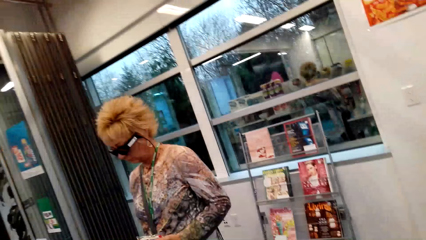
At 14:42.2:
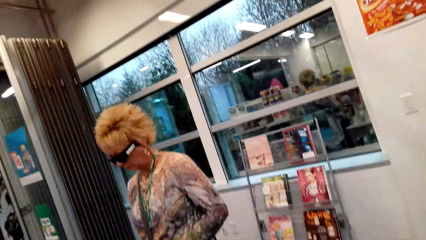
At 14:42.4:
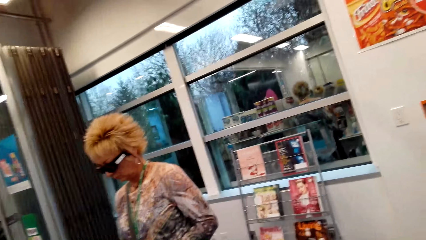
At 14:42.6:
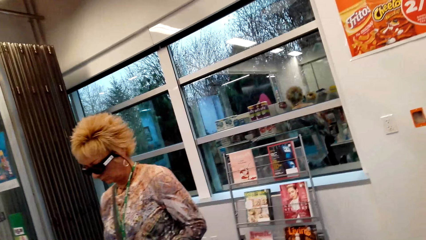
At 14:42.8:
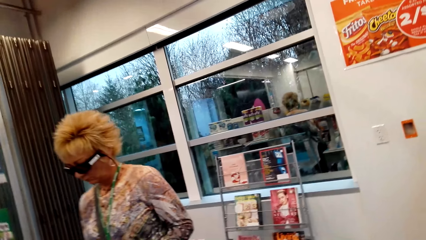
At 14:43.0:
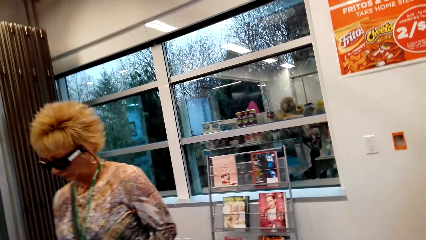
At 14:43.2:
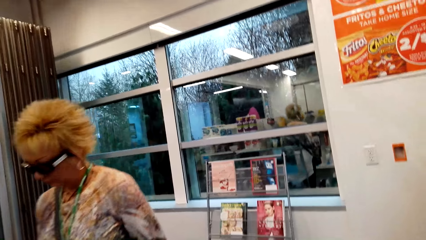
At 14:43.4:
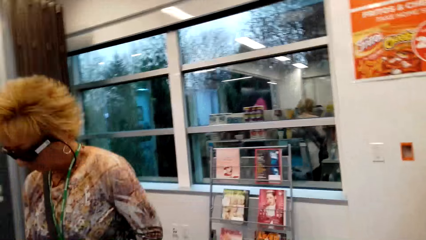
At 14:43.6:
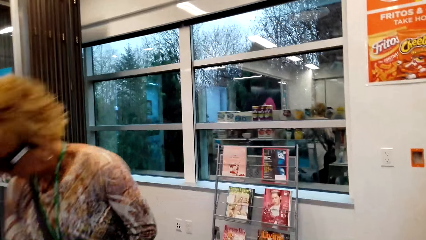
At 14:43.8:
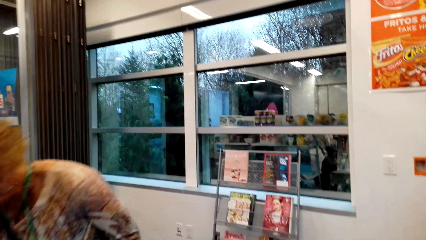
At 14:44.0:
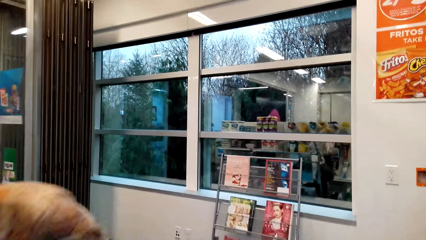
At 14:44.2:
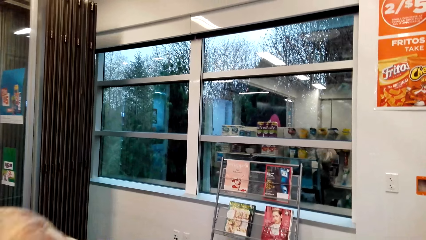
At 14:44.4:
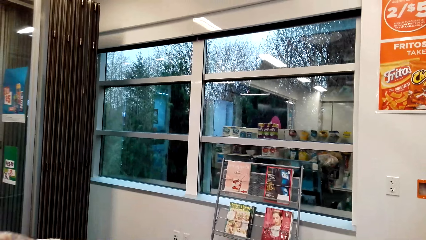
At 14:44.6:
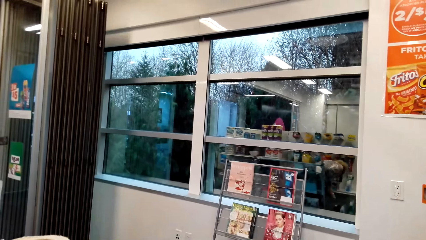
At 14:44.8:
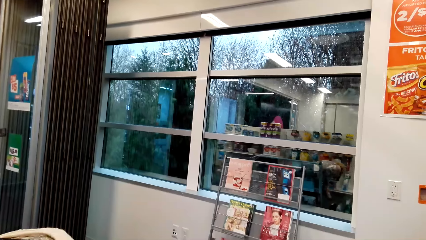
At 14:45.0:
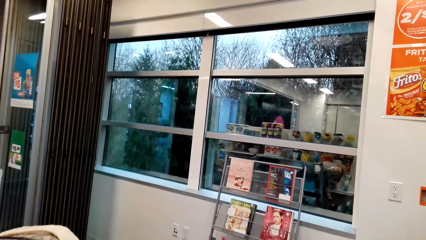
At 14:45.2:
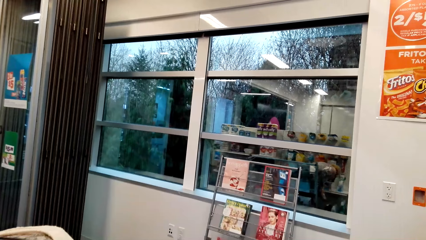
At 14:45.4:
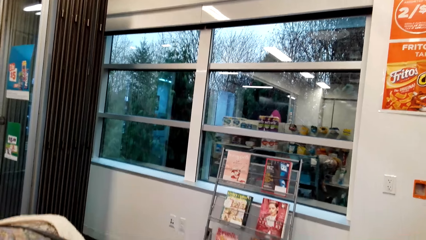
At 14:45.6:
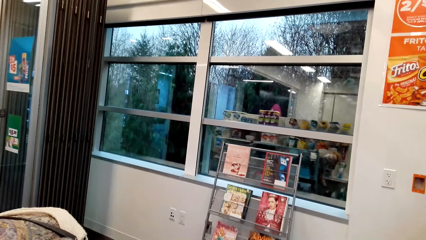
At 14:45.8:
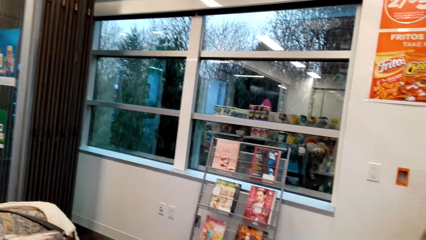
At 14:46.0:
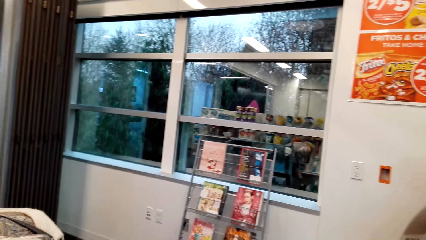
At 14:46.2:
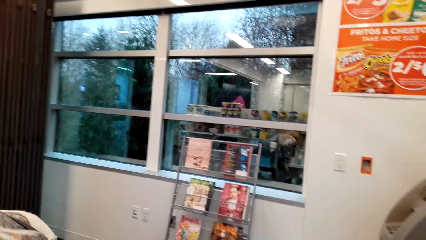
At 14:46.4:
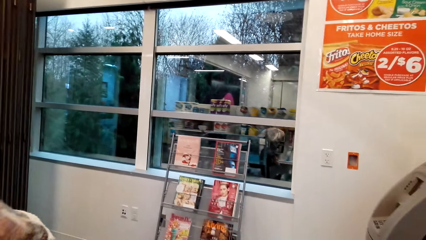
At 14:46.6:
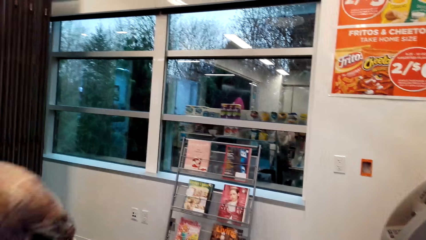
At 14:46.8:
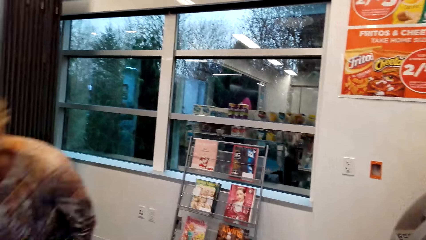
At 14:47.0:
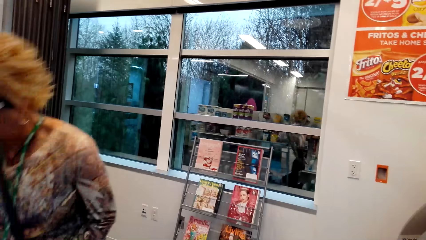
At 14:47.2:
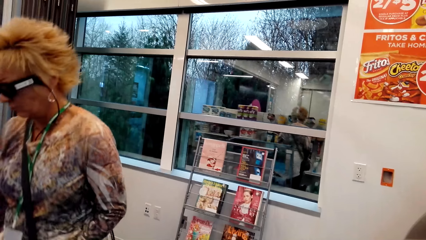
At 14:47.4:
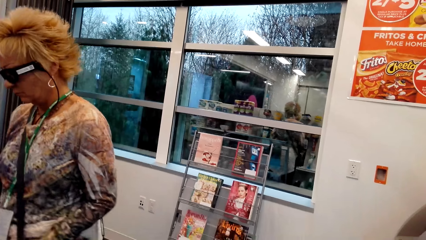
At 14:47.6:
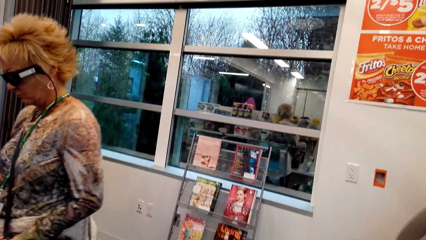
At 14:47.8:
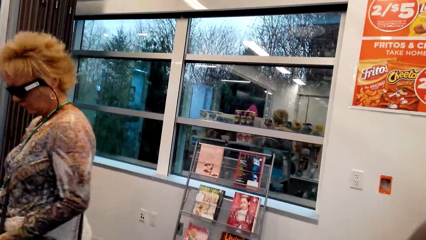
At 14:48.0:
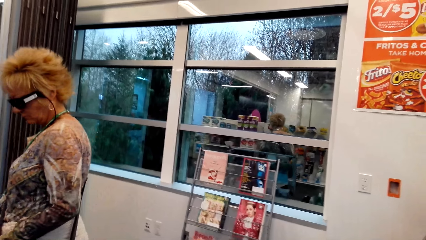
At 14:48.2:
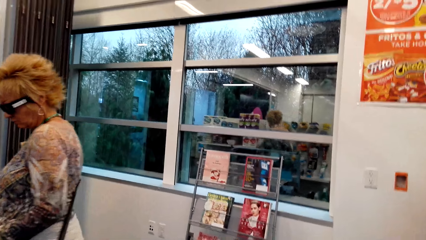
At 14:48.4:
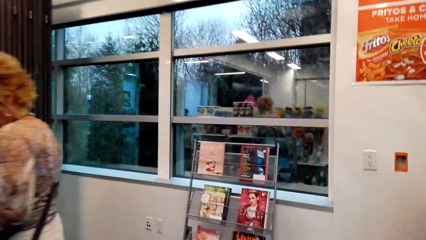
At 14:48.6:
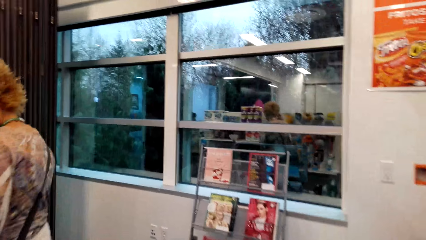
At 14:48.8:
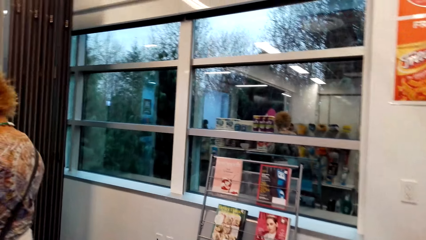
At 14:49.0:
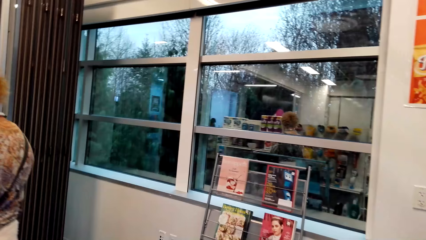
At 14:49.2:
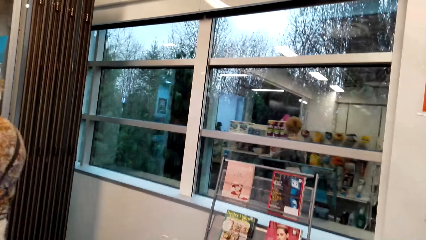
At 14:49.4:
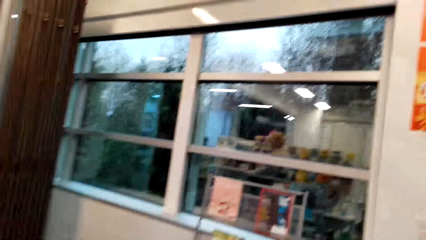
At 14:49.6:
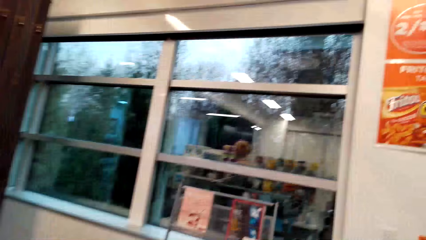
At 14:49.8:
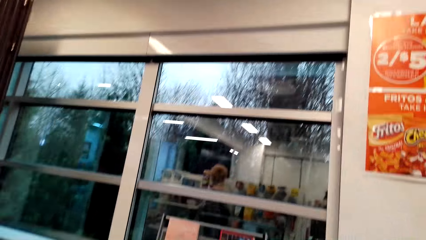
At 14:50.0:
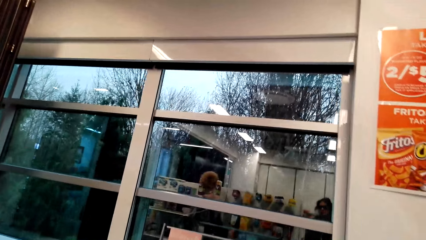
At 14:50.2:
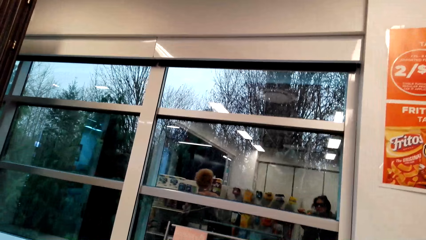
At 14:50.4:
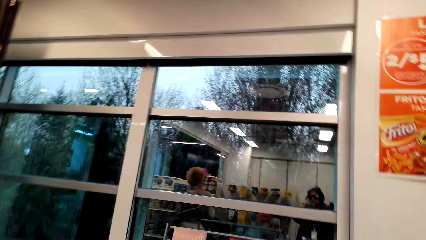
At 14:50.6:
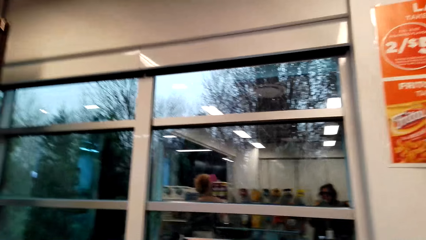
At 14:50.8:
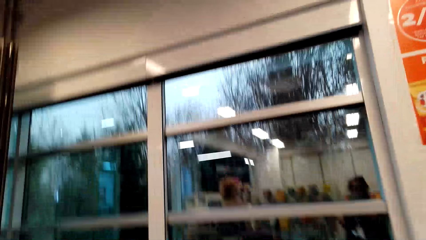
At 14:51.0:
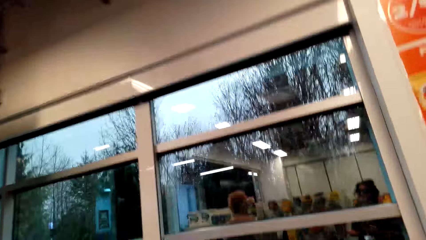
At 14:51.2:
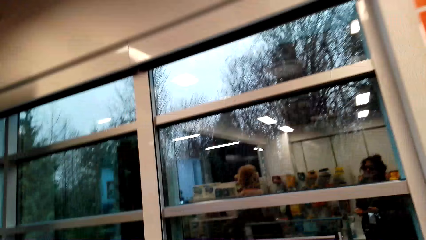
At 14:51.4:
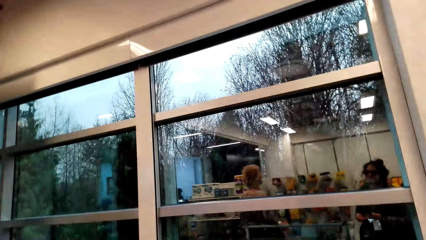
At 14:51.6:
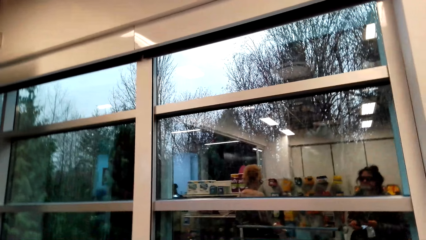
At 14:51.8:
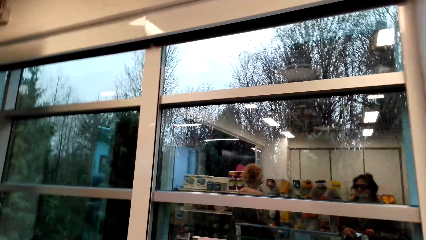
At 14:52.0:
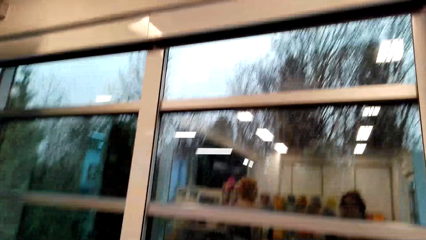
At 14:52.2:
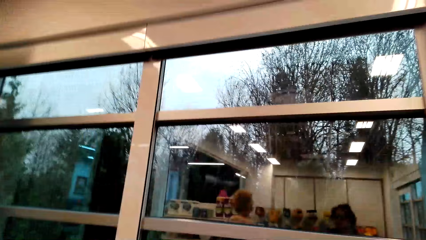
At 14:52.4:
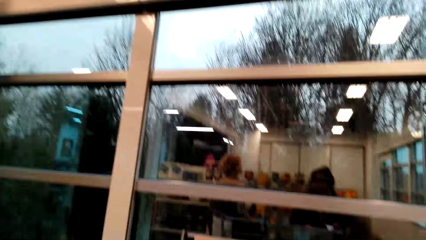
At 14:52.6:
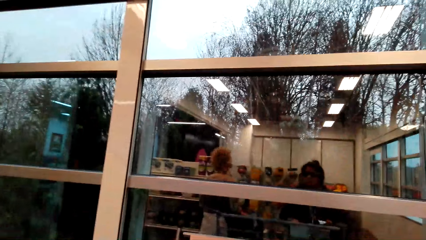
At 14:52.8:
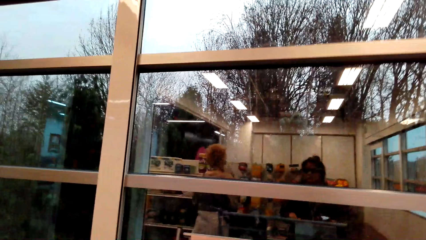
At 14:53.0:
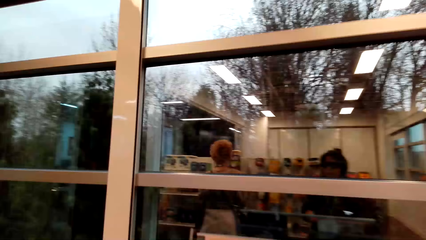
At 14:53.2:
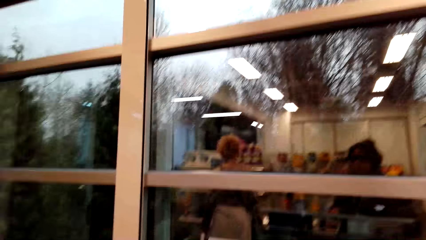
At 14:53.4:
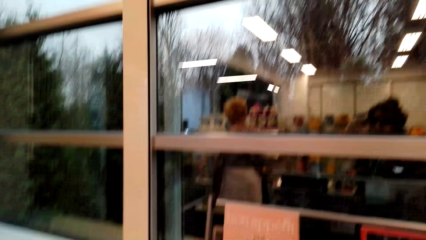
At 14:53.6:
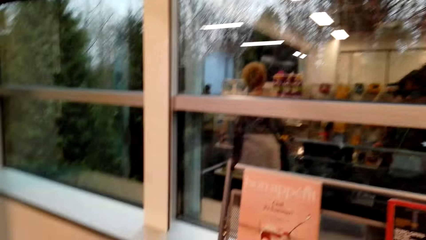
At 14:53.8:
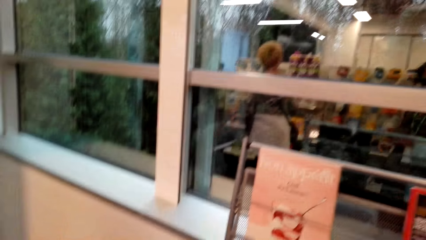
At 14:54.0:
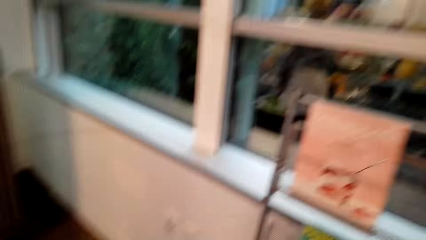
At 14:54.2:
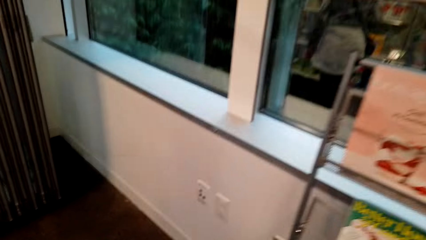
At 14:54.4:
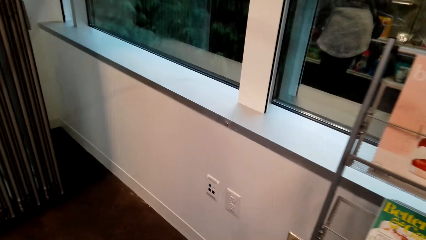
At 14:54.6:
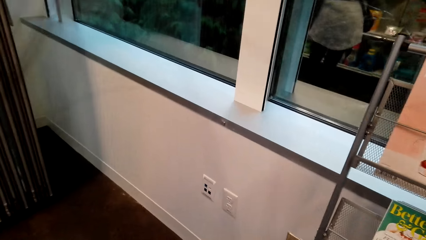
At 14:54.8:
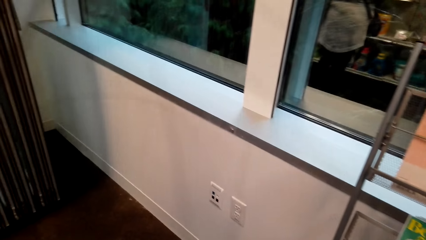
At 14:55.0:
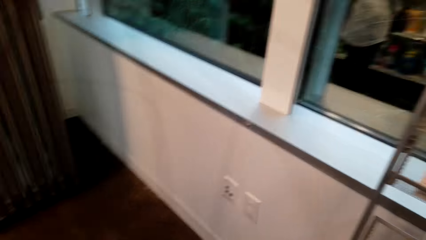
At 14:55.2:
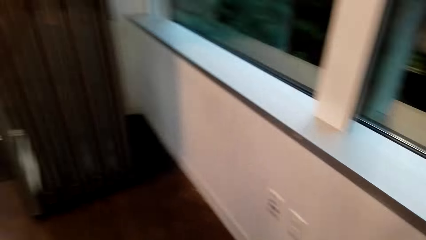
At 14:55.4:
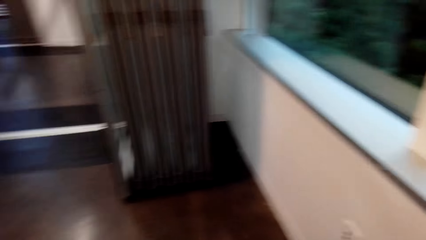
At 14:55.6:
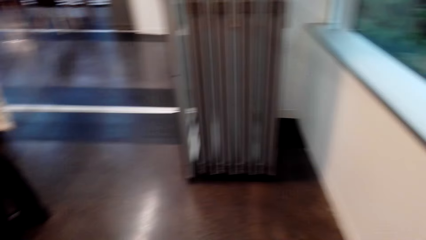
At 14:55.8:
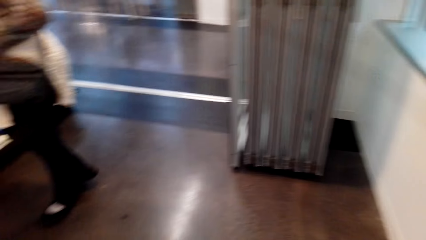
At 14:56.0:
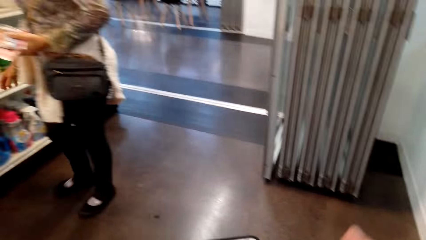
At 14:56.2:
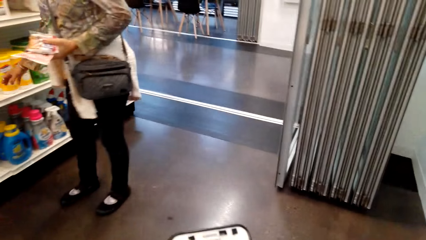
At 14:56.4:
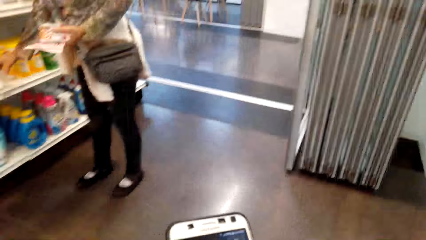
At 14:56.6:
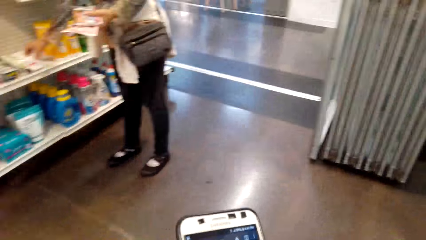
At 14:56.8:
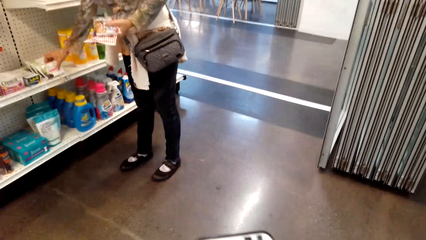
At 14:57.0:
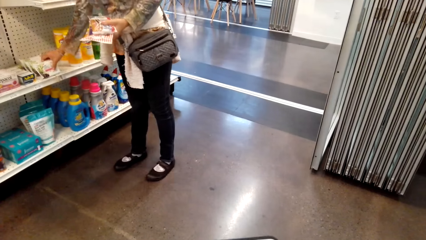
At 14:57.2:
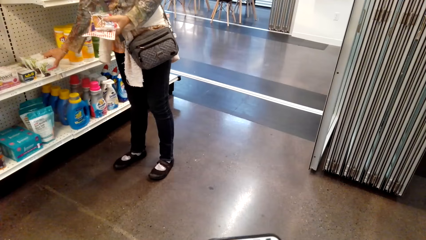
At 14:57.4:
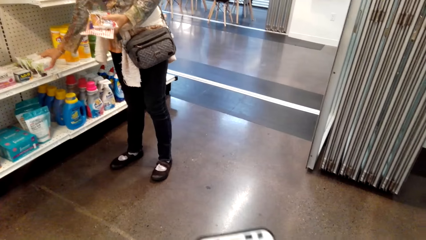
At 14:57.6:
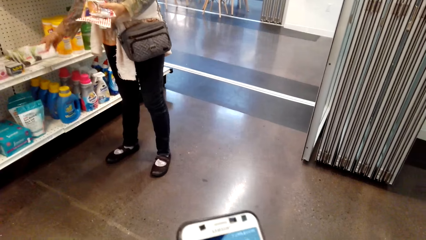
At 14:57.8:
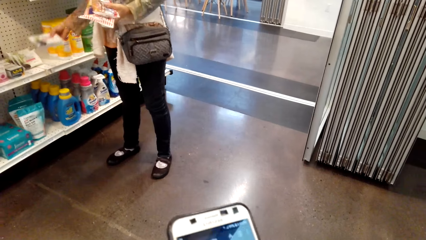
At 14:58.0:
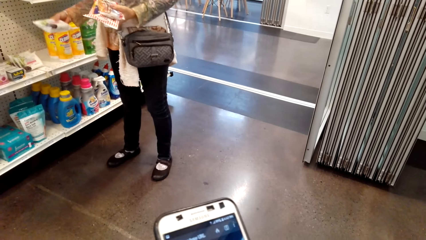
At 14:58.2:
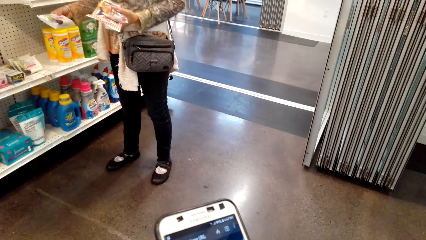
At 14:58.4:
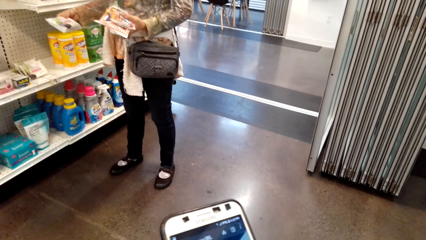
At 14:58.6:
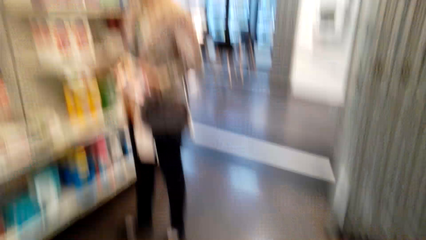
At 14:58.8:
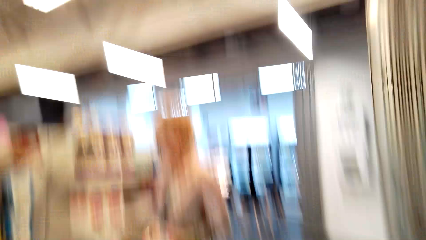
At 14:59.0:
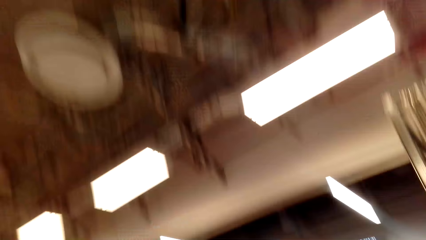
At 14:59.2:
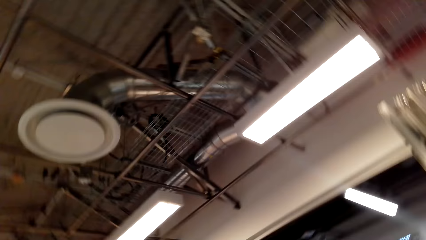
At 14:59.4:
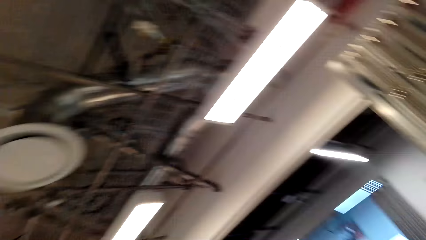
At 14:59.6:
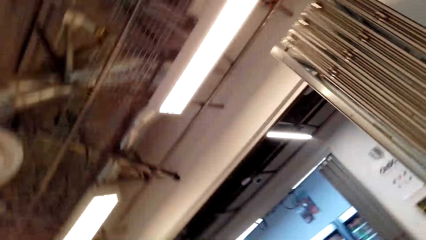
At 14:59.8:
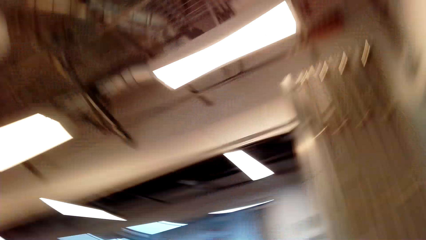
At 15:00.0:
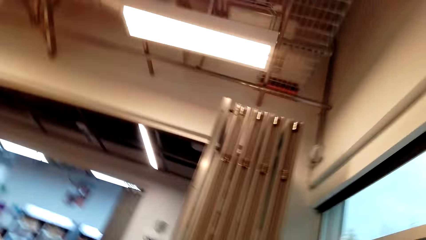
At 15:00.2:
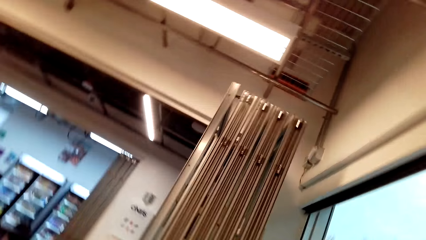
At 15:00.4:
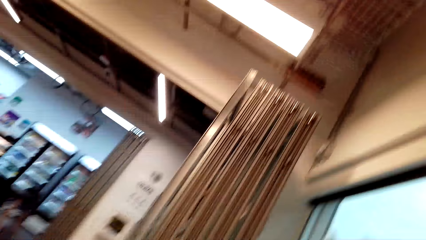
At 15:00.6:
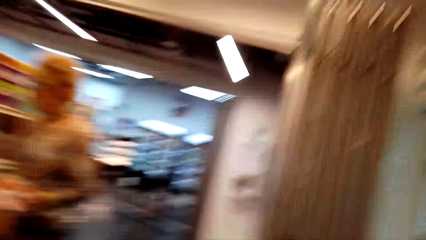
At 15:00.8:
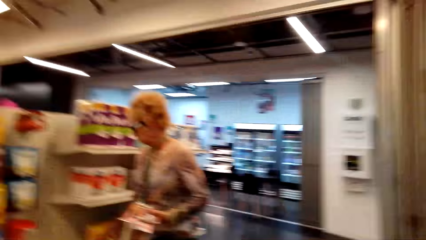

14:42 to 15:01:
The camera wearer walks in the store. They walk around. A lady picks up a packet of something. The camera wearer scrolls on the phone. They use the phone and look around.
